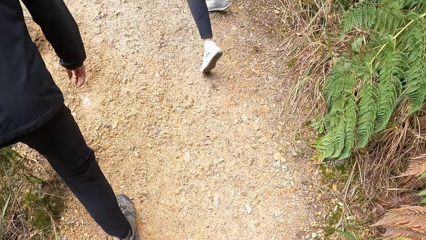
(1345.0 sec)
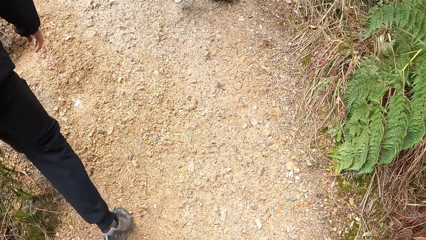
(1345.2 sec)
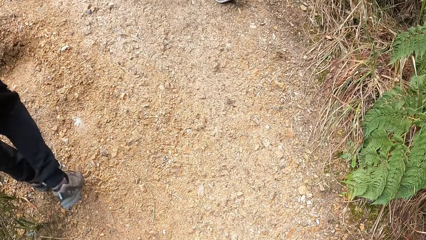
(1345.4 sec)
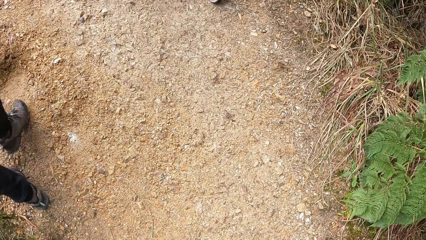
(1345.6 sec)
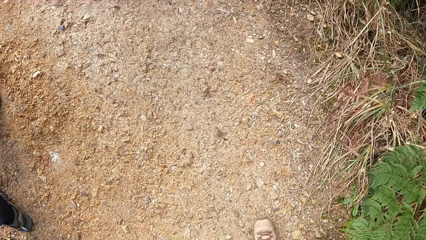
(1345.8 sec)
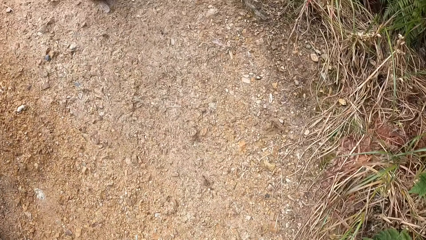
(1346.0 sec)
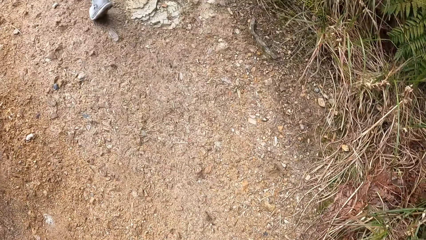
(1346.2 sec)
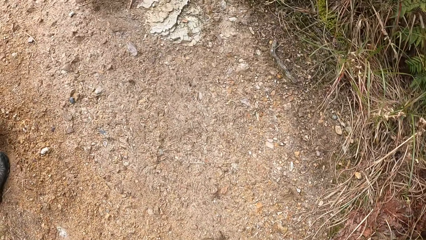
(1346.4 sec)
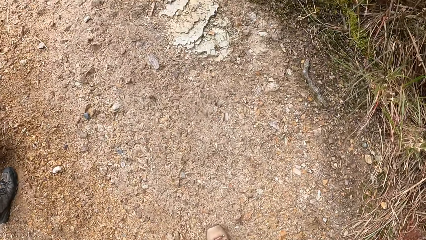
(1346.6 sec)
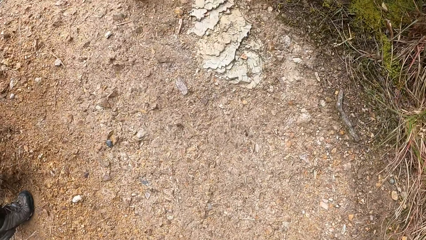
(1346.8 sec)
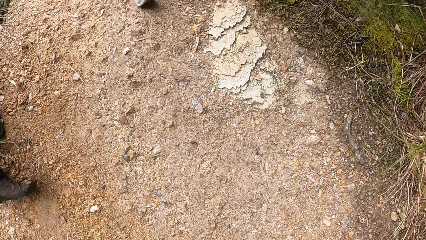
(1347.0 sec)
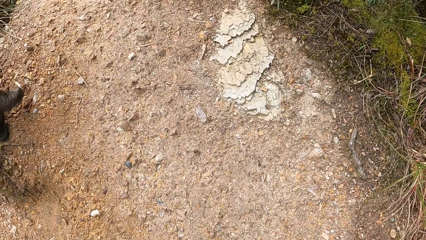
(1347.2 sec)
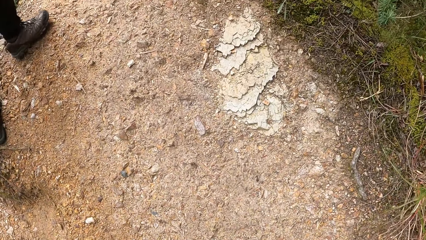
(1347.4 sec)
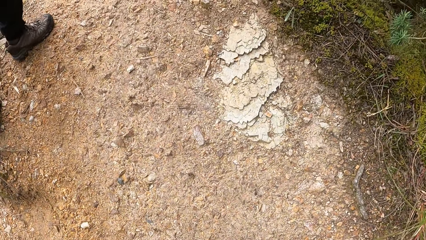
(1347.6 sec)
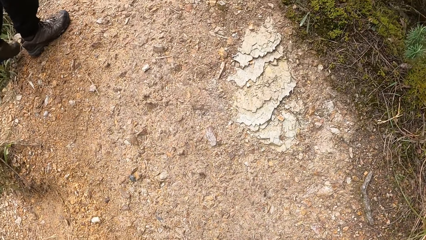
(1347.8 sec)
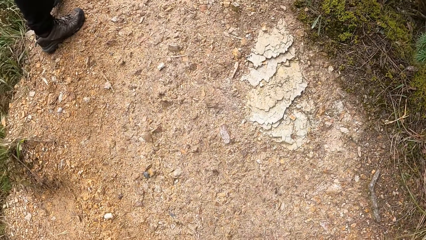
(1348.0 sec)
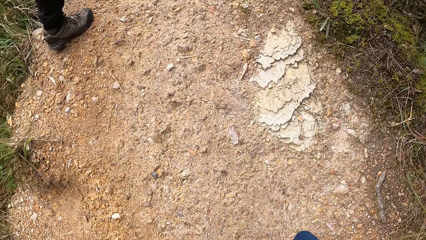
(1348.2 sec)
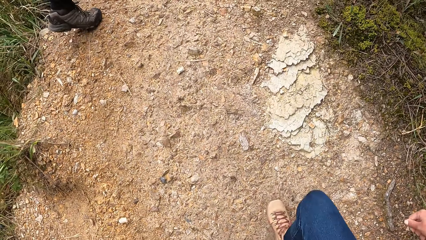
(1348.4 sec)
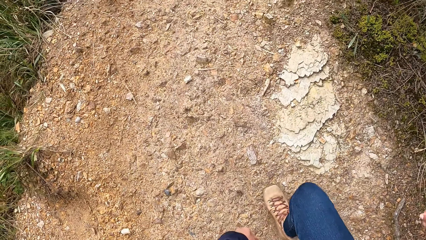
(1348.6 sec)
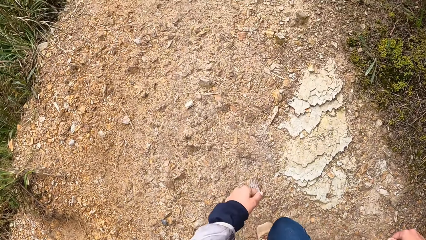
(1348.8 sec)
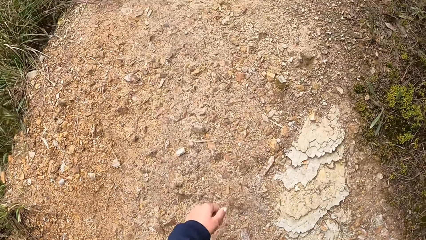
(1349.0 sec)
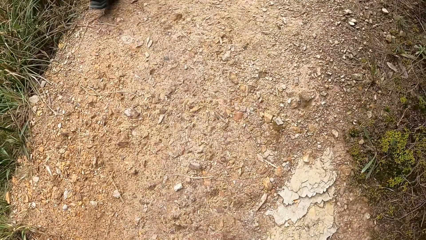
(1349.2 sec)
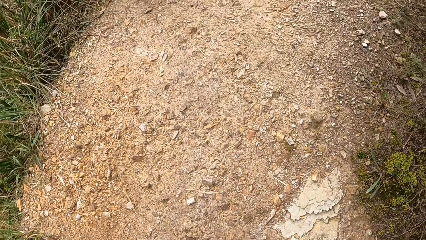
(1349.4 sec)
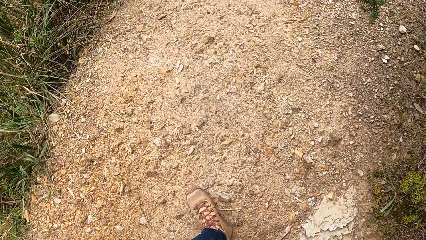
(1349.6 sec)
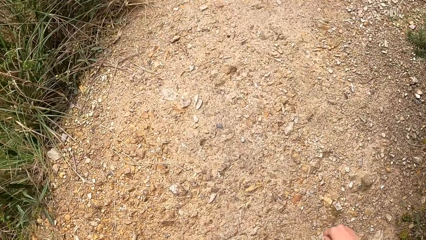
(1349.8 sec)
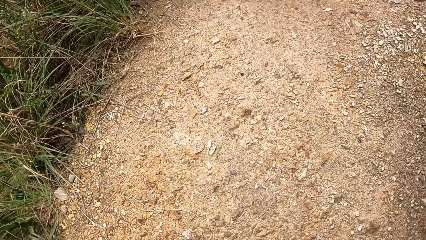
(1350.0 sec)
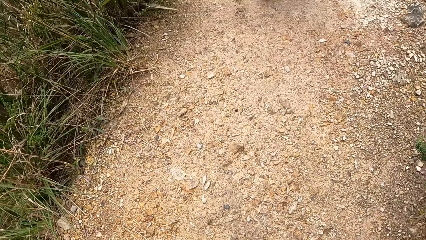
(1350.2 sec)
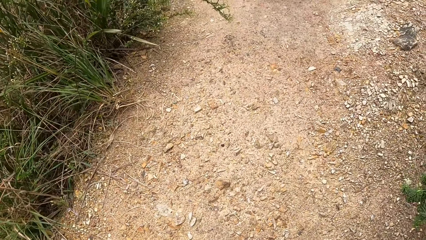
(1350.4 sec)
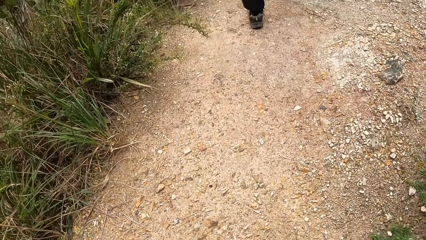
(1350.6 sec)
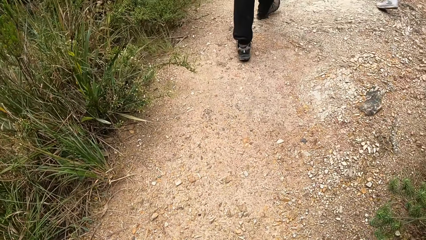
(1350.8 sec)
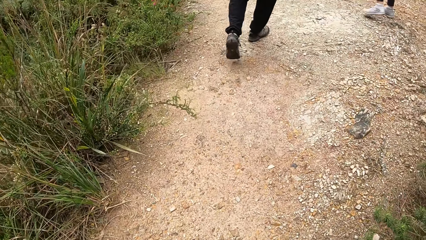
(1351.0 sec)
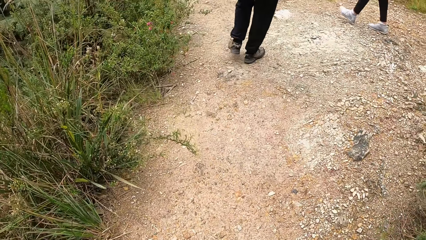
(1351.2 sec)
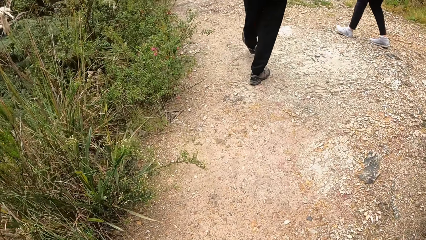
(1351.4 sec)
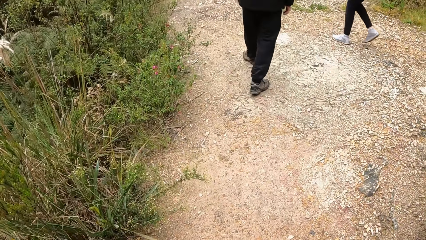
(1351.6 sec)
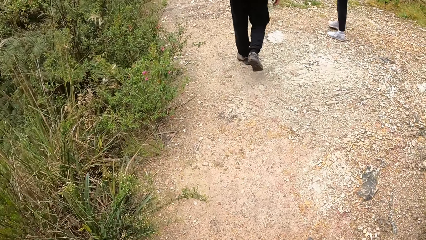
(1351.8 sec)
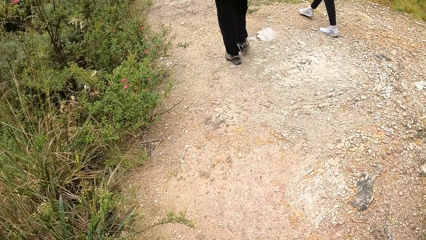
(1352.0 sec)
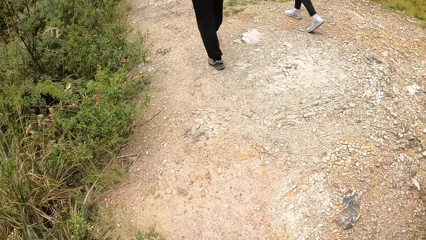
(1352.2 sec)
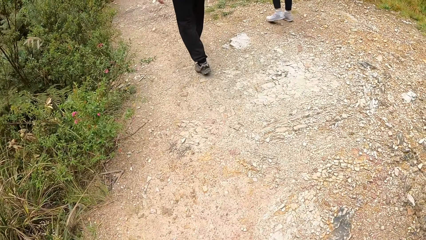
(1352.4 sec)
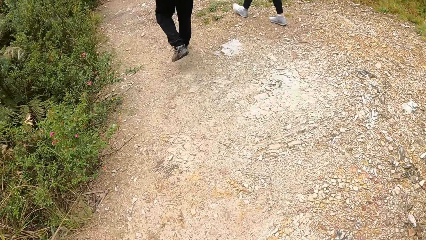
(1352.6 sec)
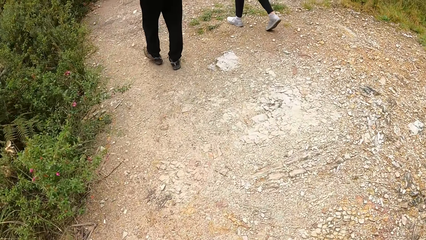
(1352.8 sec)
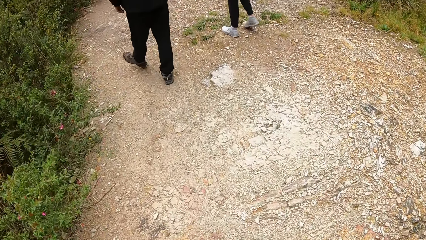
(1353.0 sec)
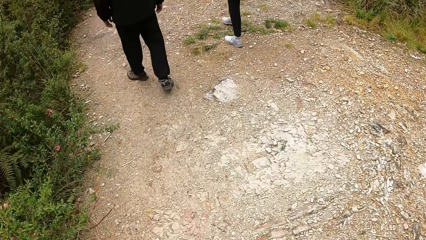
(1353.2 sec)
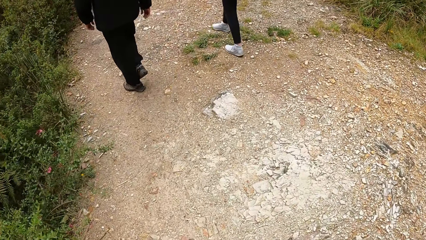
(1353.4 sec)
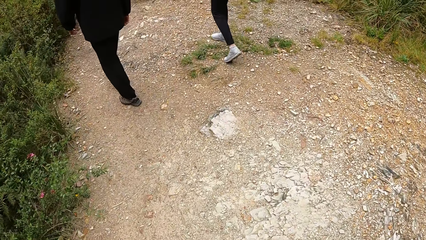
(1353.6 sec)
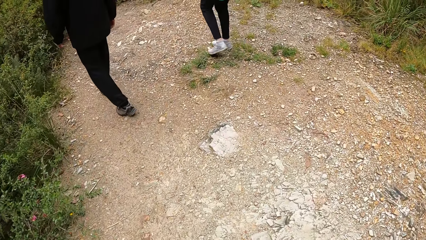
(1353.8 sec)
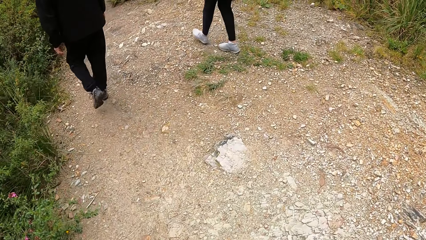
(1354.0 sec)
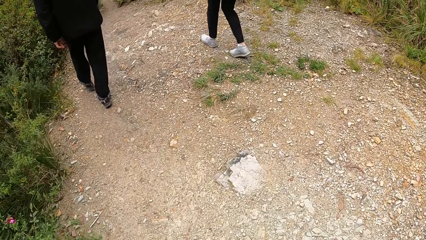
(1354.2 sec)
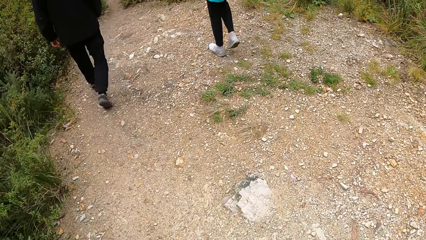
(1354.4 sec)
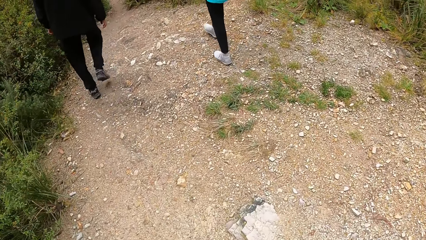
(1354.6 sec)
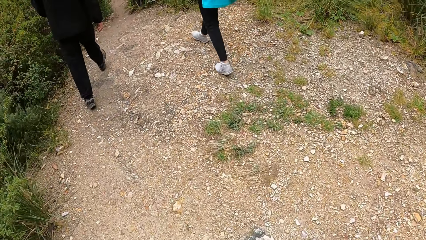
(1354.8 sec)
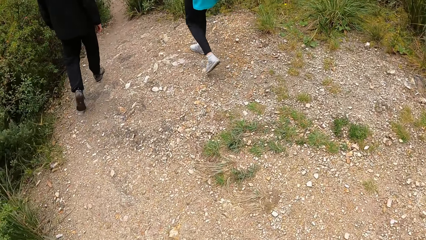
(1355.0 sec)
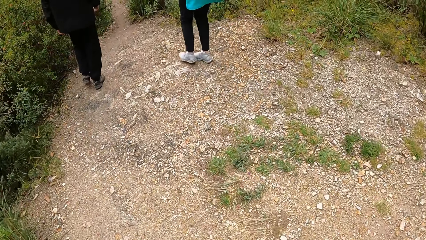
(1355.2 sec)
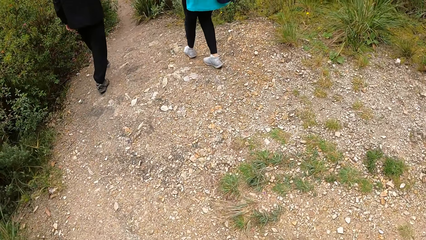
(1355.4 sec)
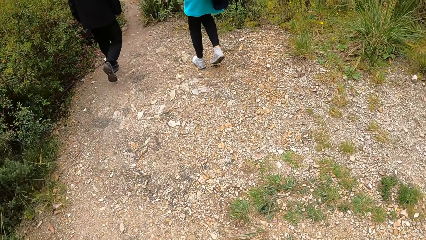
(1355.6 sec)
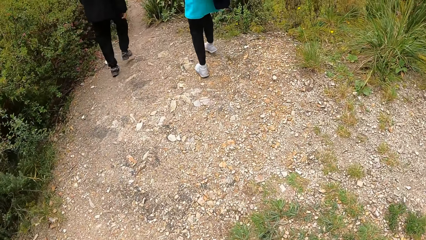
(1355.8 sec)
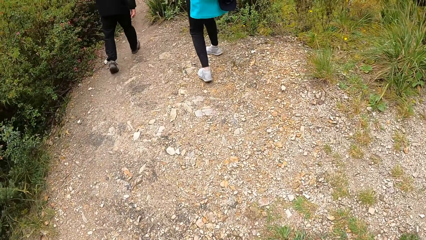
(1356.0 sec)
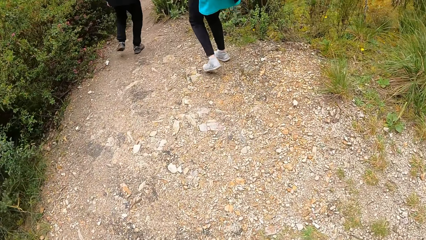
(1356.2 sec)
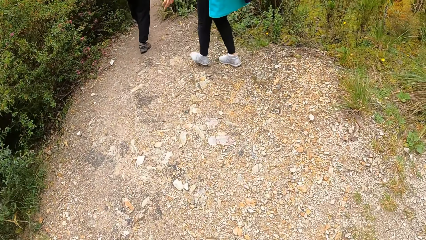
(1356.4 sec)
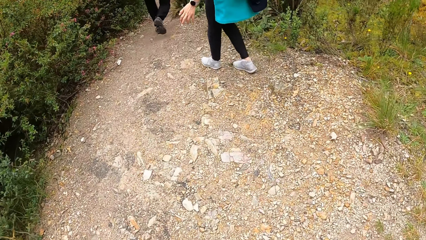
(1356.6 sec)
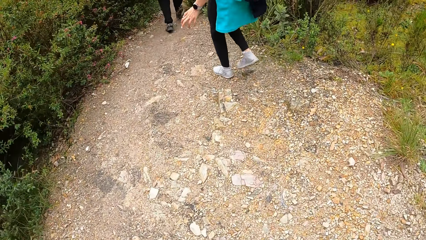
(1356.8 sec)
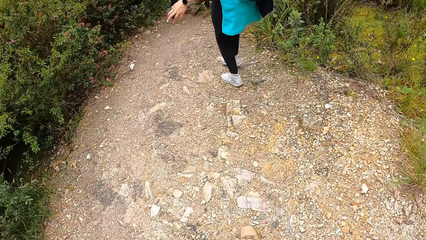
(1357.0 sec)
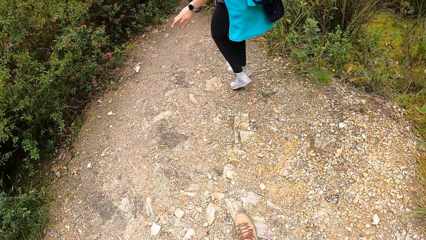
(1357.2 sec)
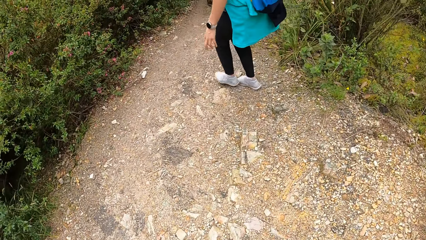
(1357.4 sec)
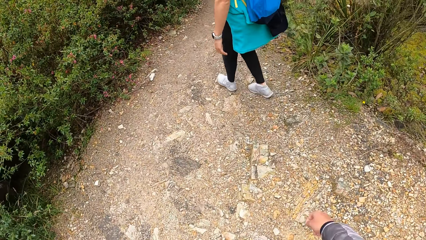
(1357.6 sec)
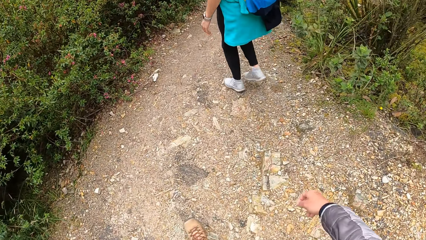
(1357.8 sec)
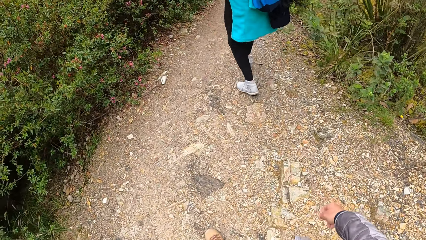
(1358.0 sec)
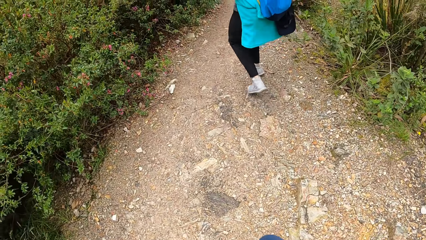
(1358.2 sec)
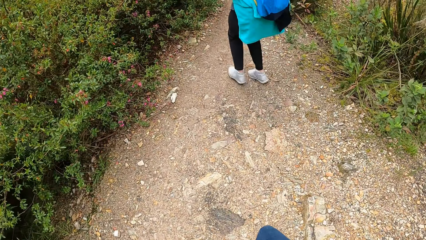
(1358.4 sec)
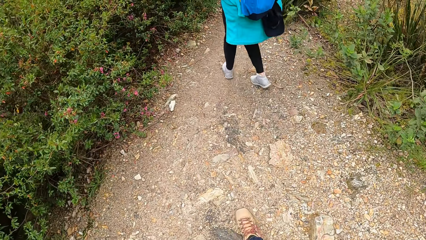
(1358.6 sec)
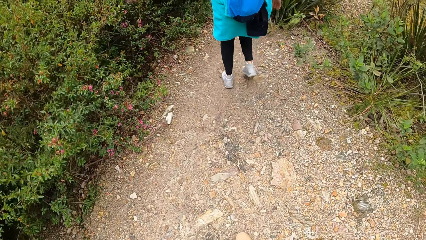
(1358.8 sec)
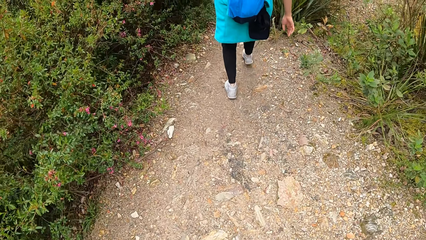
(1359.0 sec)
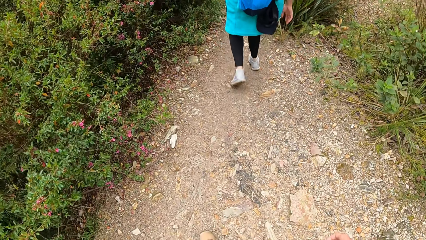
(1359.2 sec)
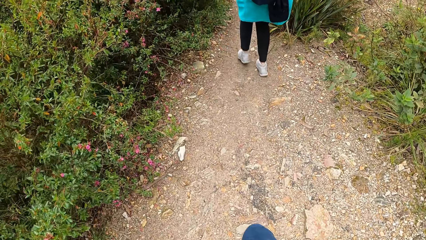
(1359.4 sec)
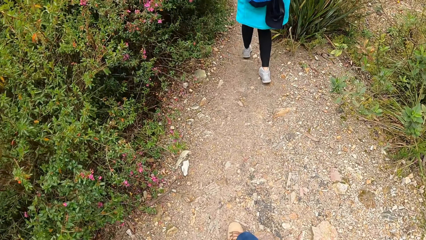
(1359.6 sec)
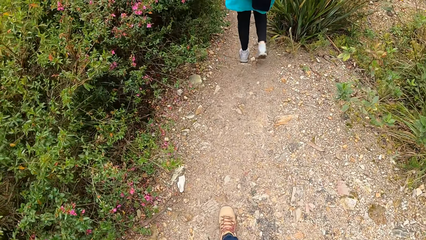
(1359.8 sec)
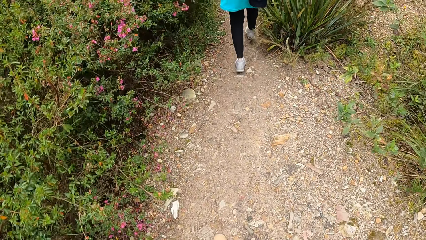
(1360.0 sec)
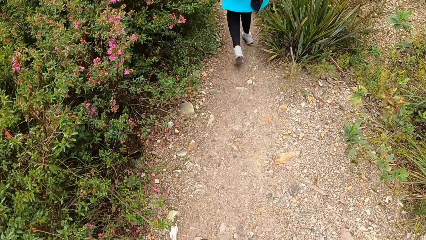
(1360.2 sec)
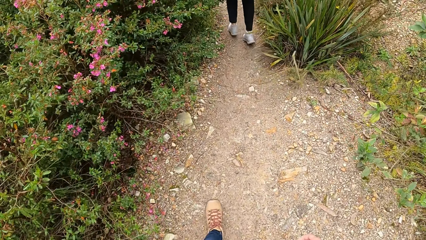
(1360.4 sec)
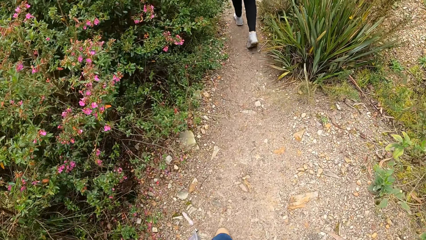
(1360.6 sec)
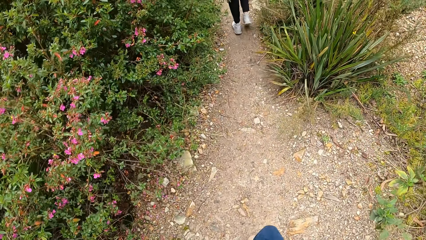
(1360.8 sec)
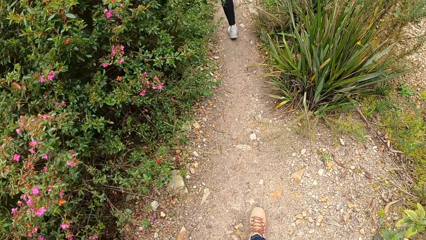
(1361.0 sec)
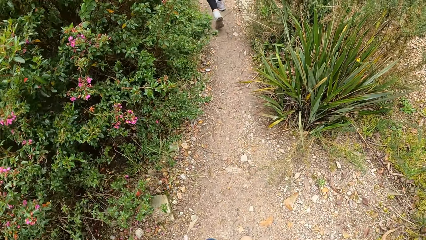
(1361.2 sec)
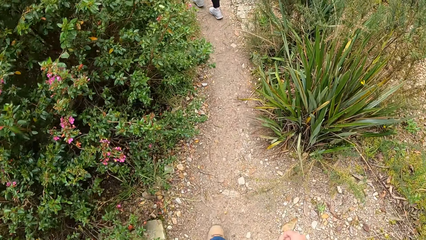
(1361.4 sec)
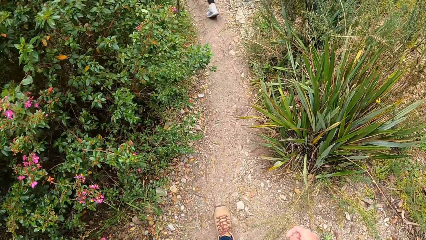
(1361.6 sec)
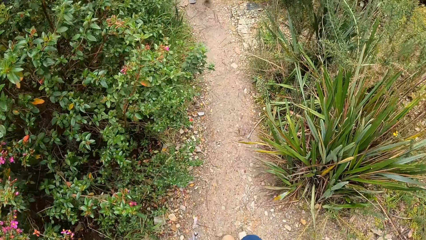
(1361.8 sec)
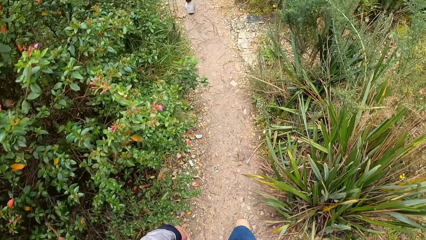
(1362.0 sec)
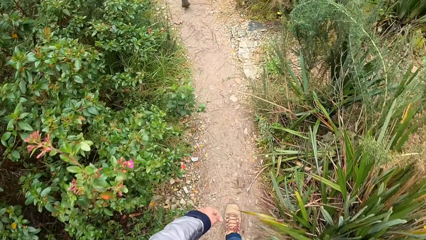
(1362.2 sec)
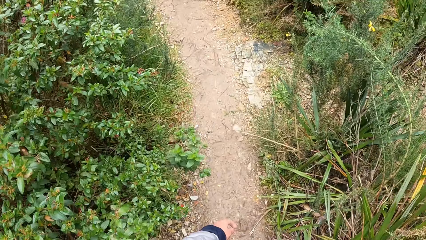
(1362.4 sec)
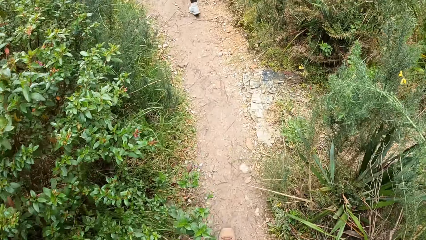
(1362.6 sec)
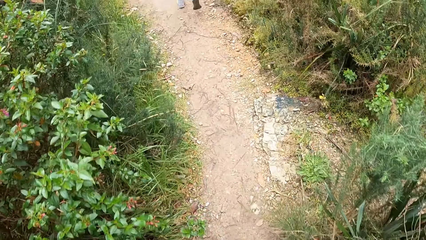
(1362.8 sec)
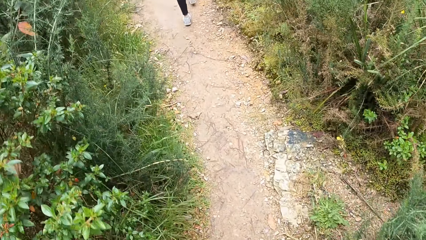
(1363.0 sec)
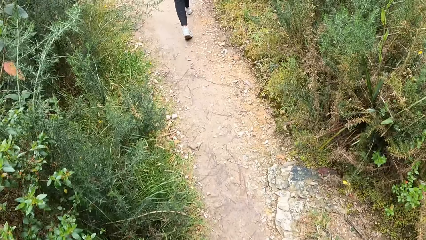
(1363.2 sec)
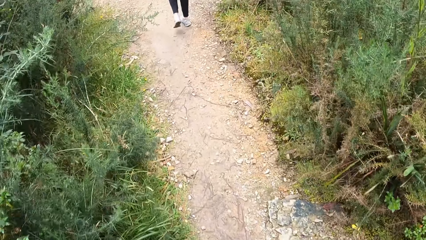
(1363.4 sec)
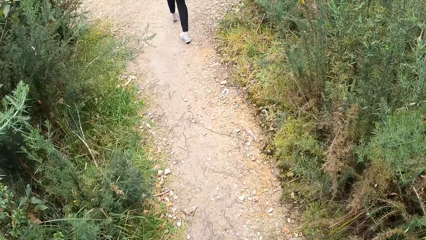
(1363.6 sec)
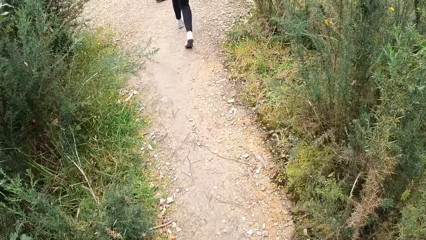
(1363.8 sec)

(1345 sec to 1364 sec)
The camera wearer walks around the forest with a man and a woman. They look at the woman.
